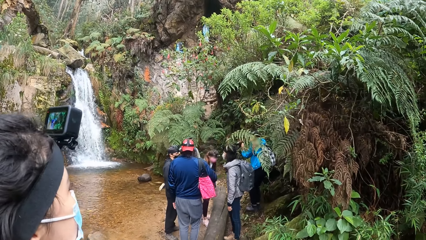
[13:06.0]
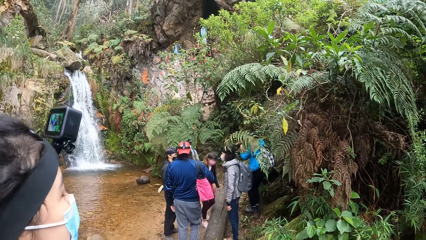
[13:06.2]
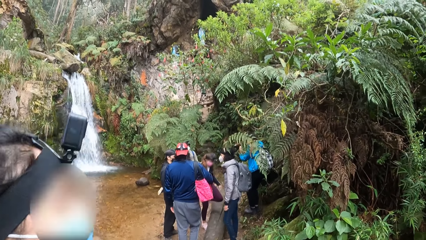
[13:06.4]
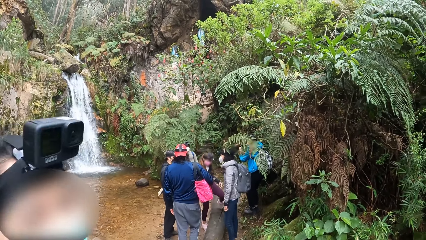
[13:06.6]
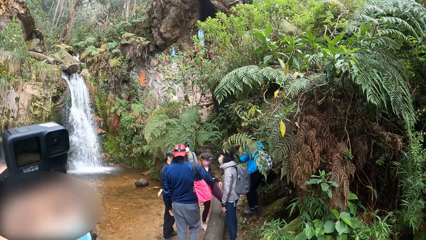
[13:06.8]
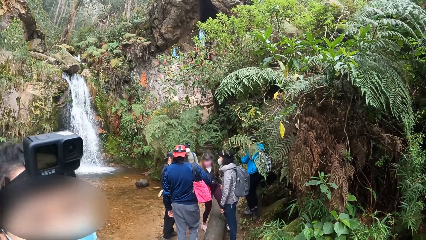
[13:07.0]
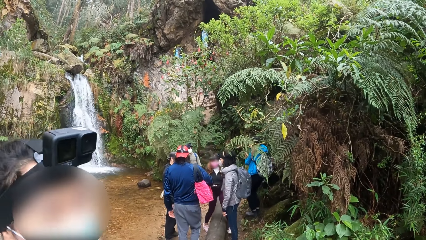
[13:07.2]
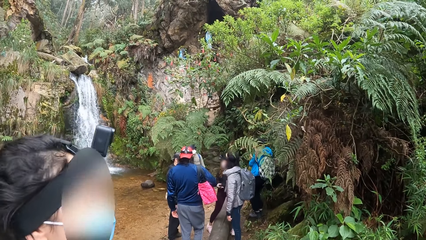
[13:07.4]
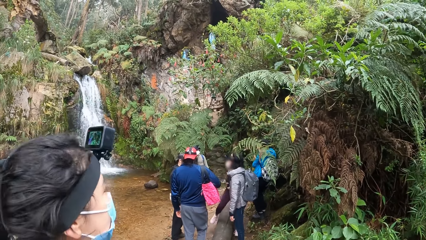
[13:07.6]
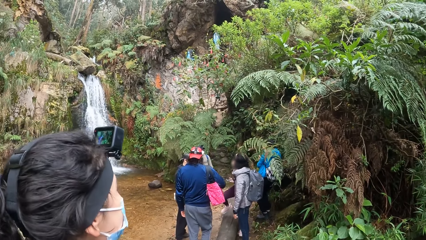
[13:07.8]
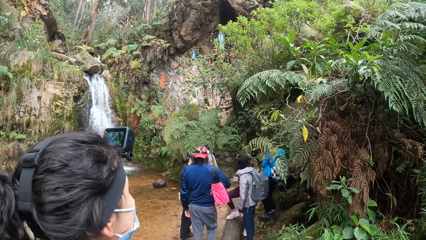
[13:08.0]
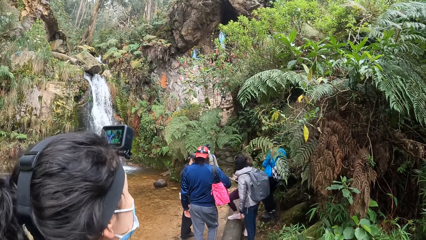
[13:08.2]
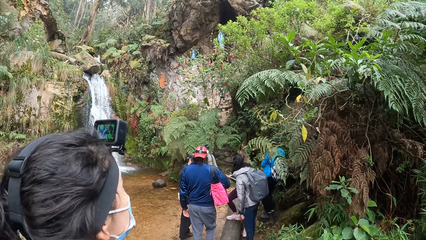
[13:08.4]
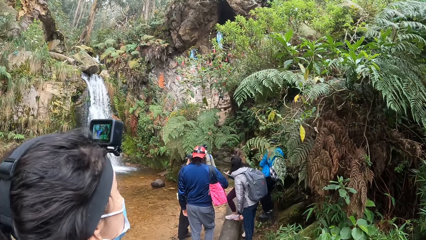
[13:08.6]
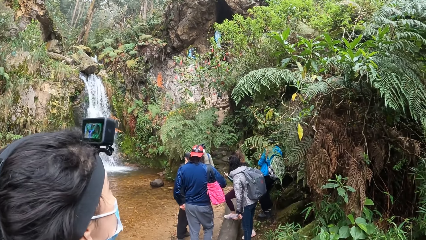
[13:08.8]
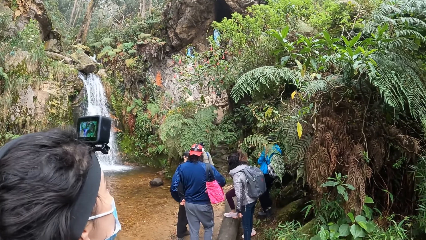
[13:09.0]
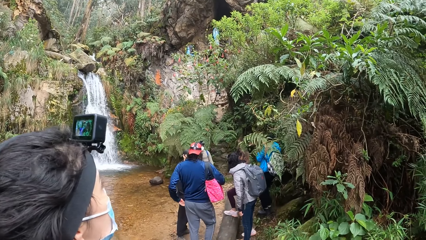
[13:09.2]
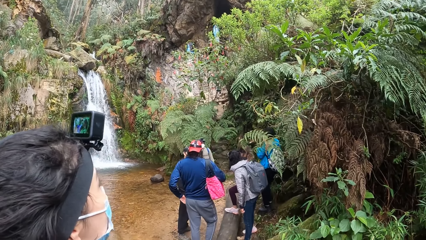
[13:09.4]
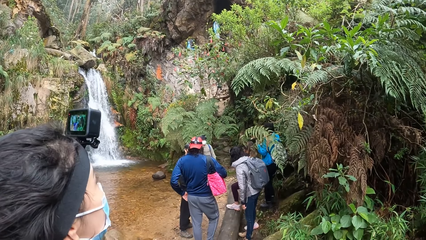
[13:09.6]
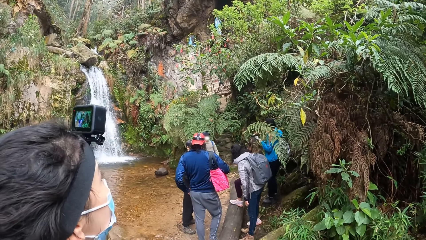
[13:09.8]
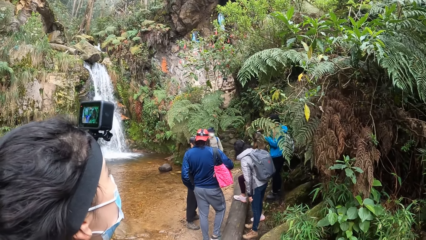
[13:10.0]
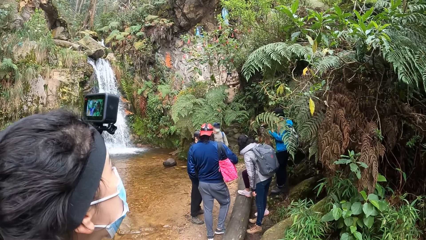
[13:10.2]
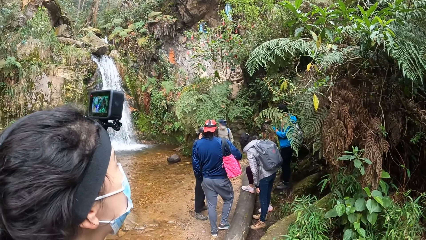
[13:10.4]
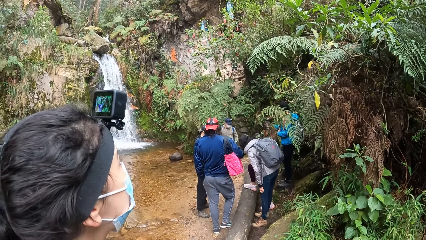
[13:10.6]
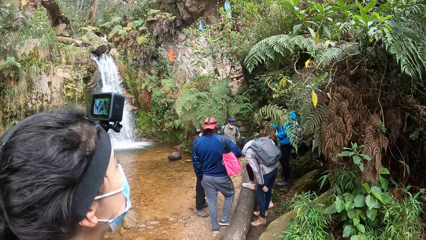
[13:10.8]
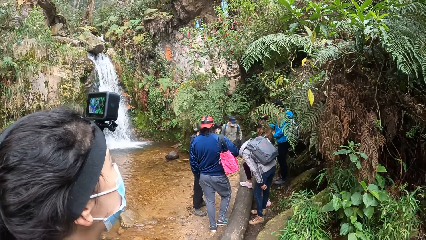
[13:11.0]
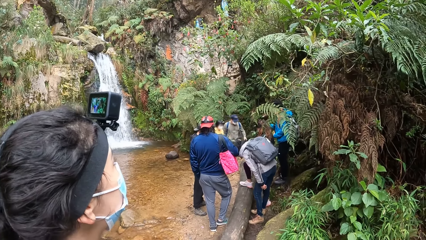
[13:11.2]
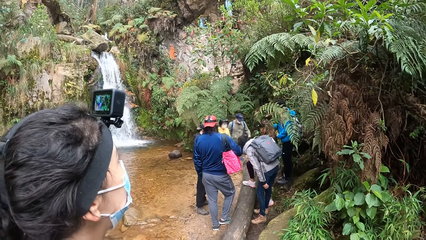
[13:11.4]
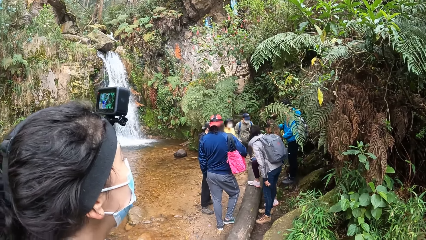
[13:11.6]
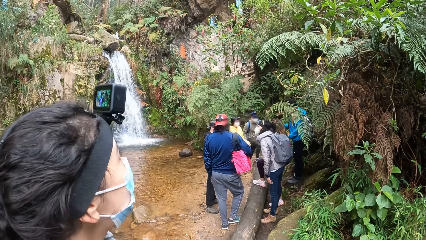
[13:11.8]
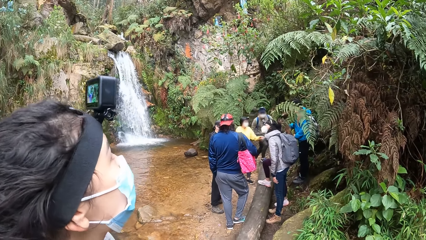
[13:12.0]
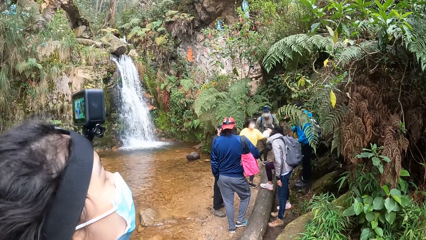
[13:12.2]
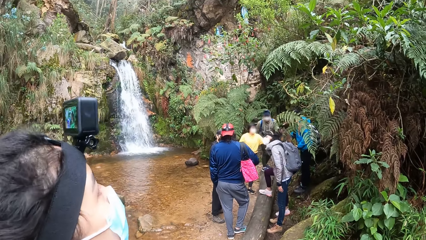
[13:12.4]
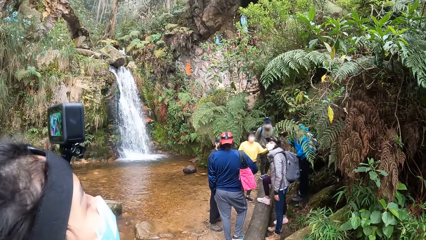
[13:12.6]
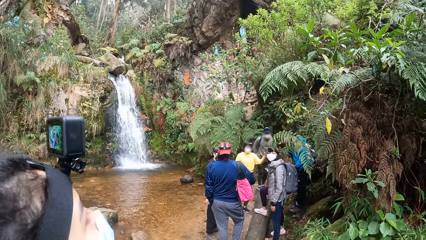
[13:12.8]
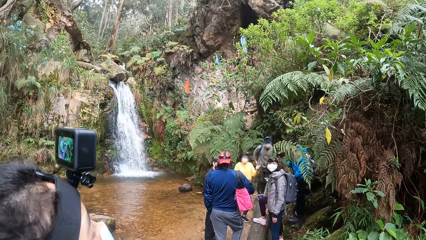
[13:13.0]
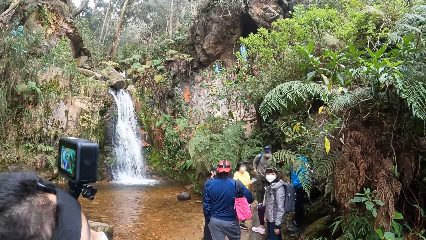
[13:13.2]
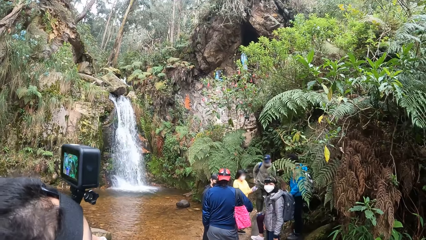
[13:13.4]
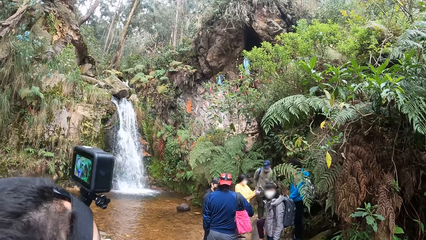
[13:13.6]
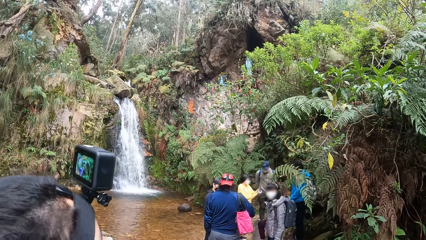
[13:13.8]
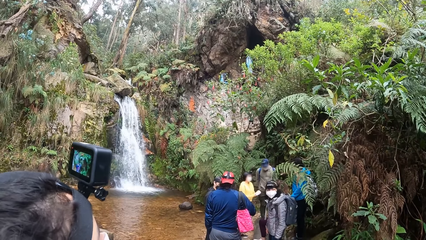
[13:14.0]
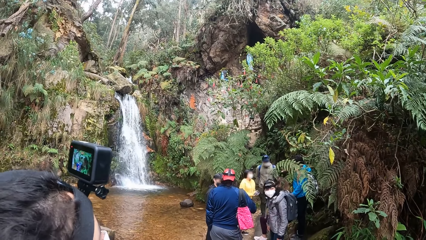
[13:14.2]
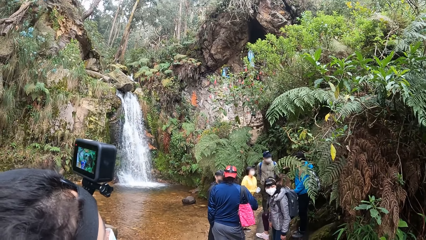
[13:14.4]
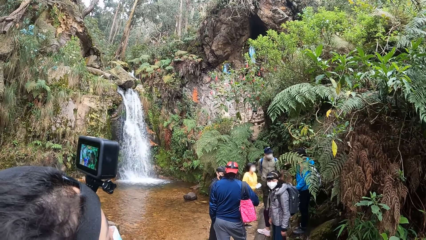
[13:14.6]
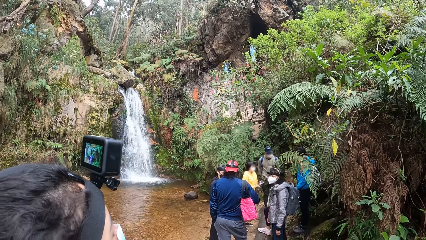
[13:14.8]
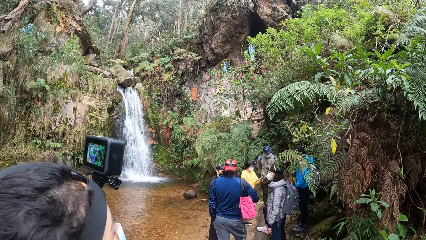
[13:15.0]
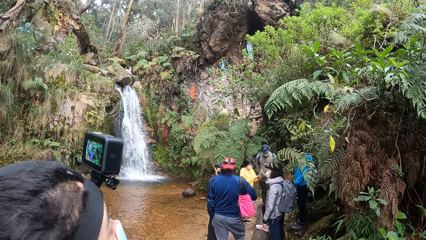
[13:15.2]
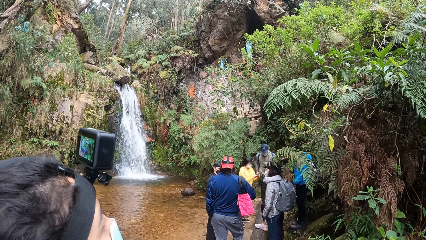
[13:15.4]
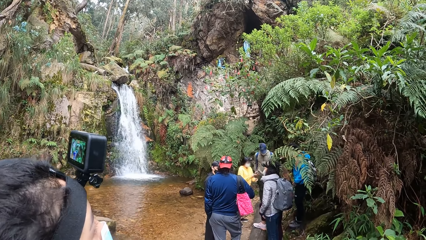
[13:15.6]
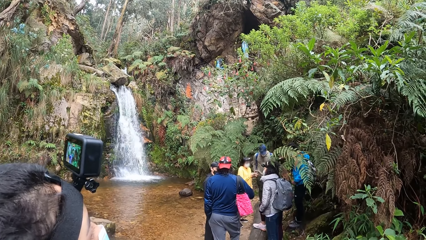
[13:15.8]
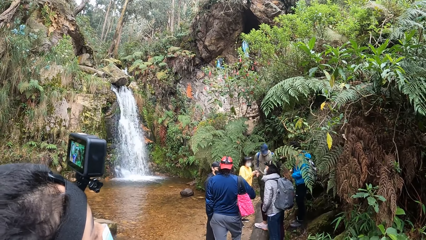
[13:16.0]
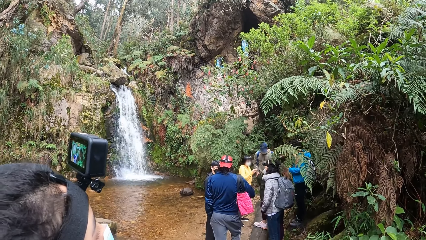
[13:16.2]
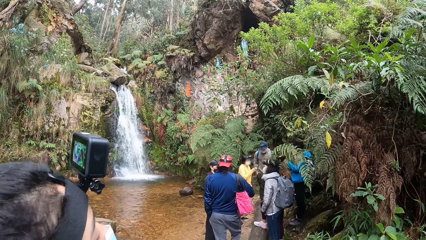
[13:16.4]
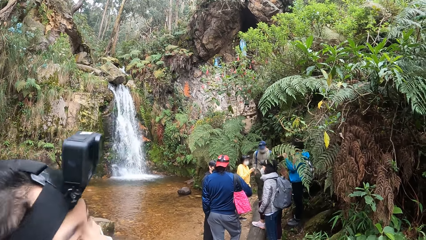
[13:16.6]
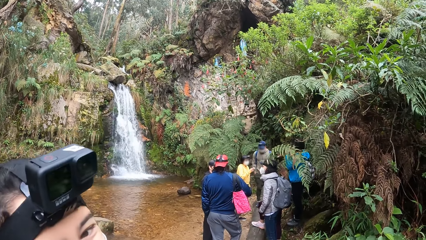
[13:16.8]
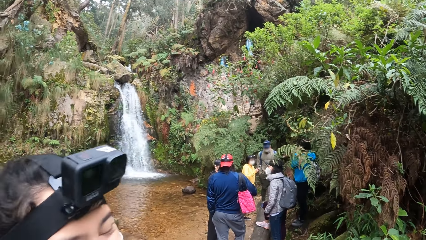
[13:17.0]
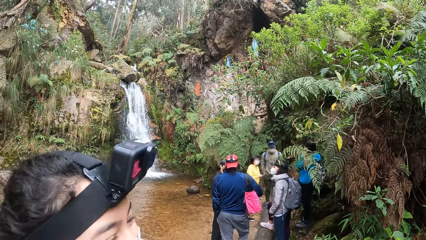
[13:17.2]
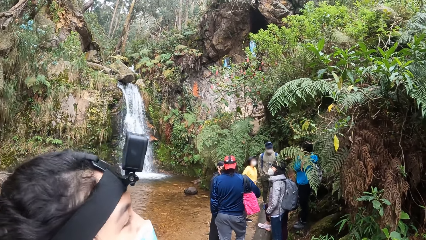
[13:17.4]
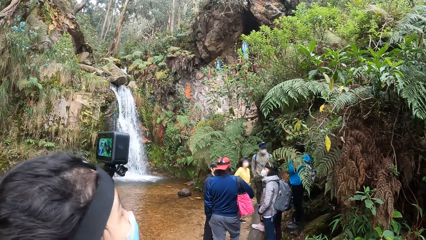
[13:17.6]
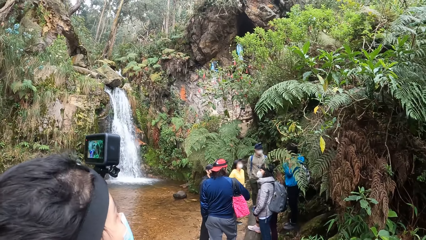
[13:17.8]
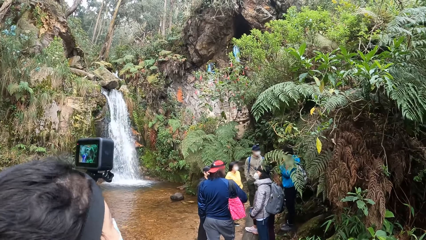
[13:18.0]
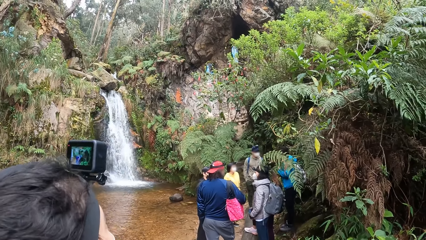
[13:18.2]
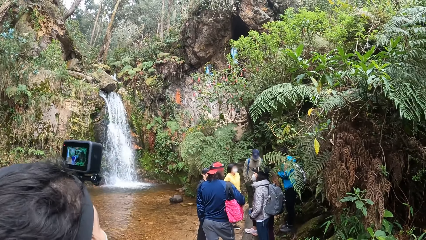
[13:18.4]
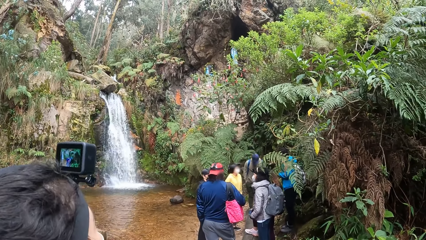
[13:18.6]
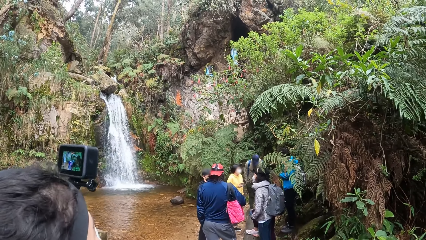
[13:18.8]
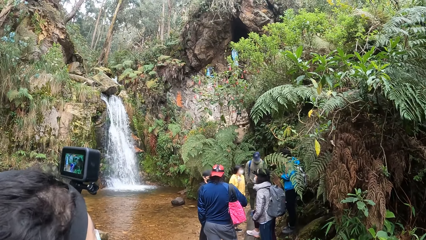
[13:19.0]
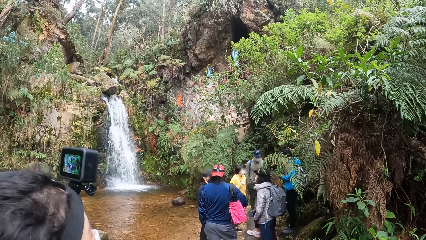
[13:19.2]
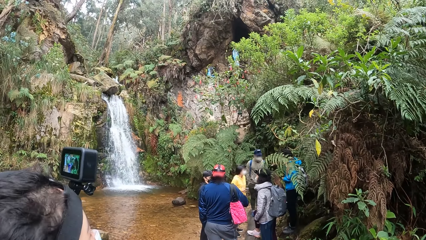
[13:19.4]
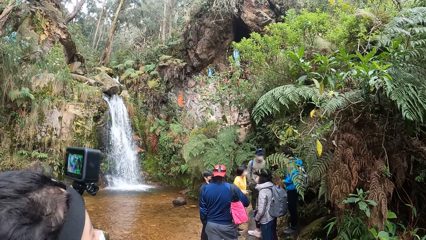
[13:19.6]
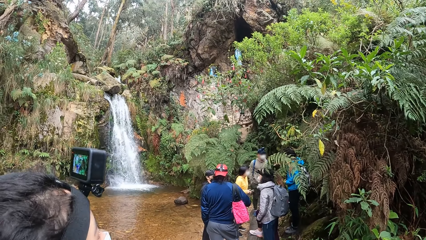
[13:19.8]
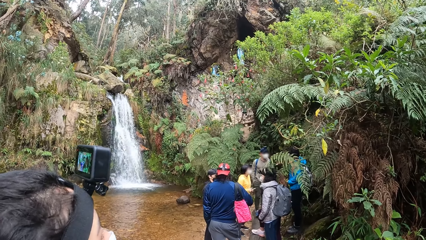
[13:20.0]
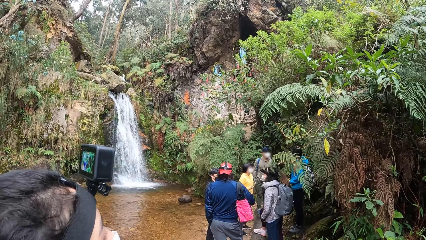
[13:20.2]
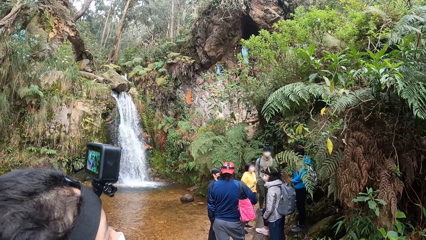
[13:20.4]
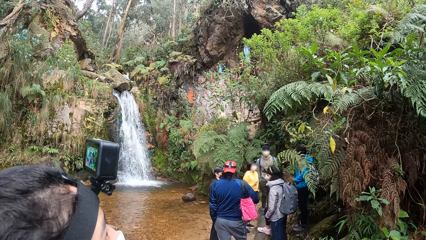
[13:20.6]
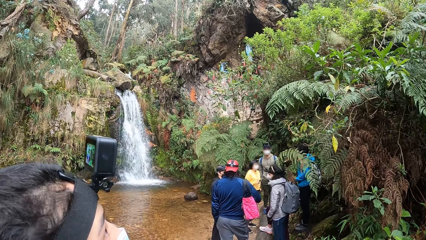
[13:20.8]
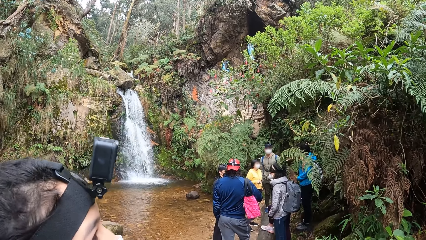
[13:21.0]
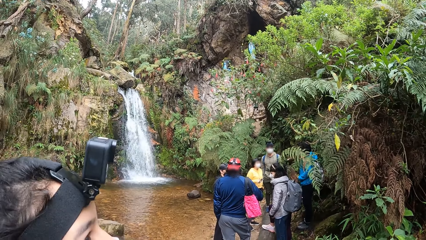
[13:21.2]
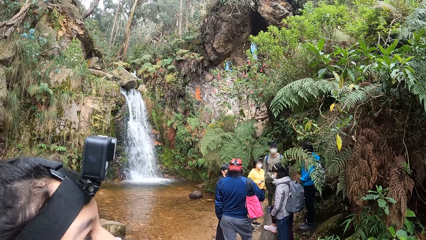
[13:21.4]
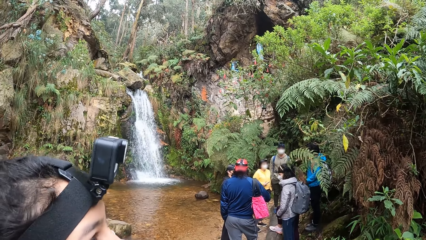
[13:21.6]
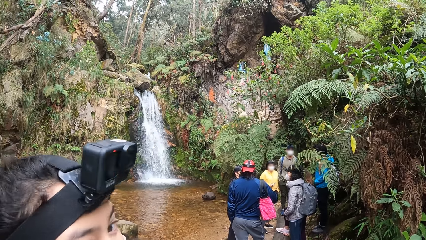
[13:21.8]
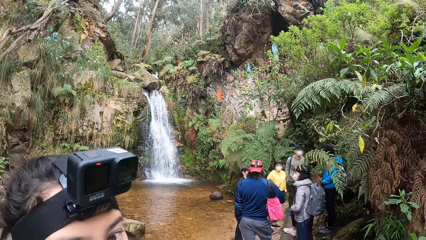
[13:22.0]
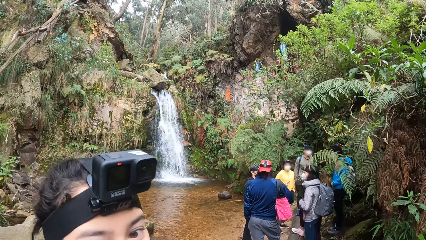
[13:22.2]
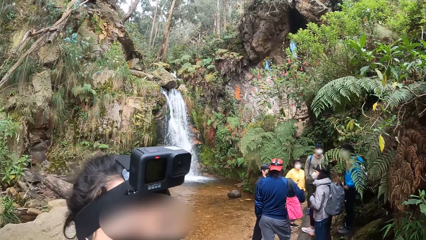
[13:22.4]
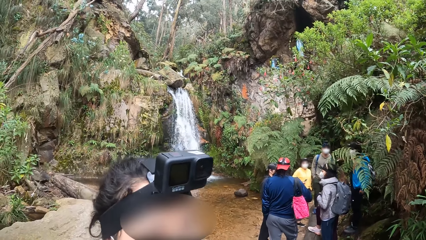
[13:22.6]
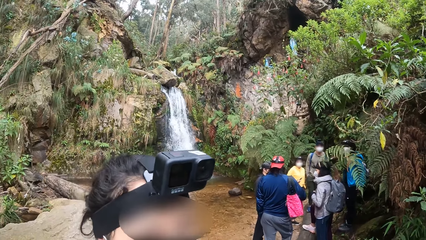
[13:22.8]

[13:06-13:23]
The camera wearer interacts with a lady. The lady looks around a waterfall. The camera wearer looks around the waterfall. The lady looks around the waterfall. The lady interacts with the camera wearer.
